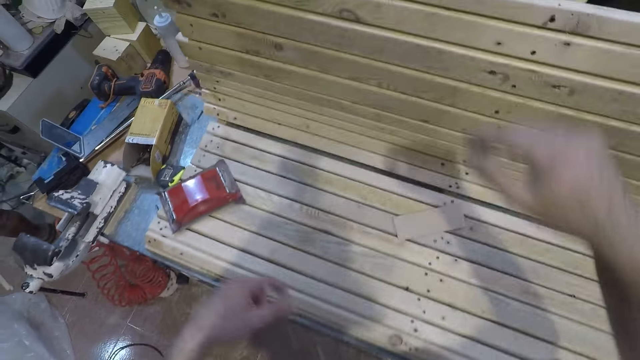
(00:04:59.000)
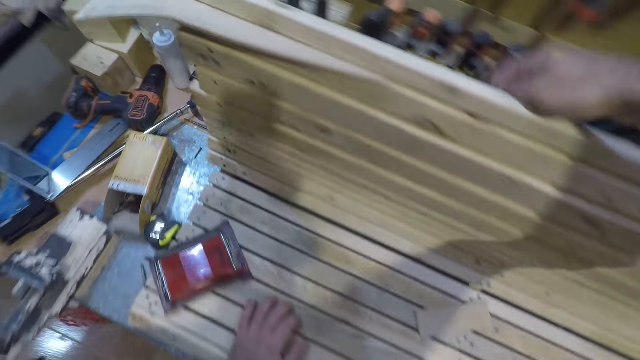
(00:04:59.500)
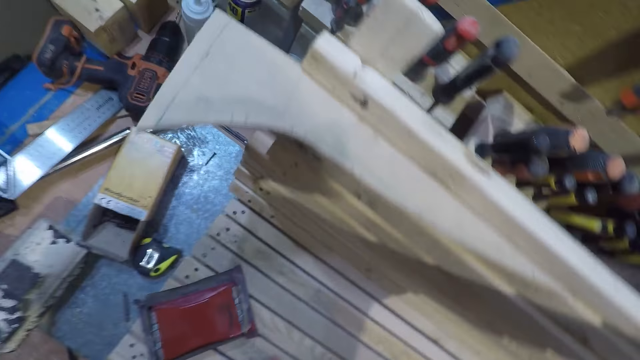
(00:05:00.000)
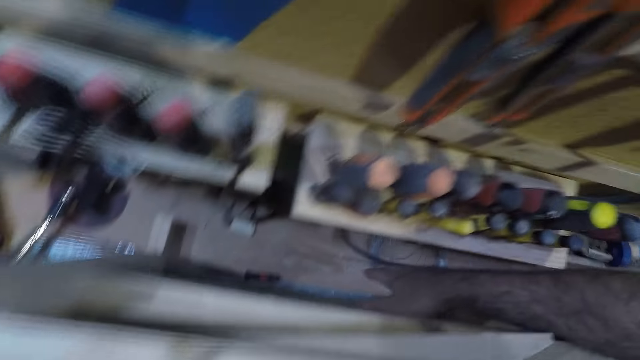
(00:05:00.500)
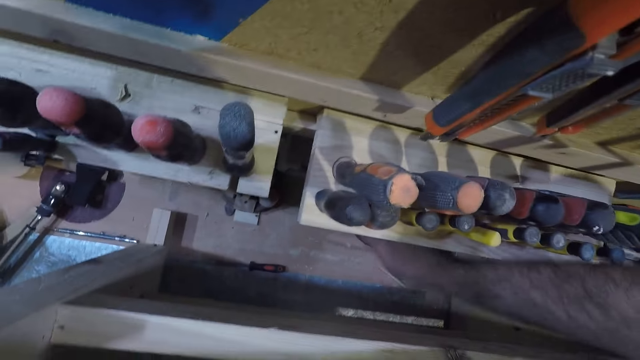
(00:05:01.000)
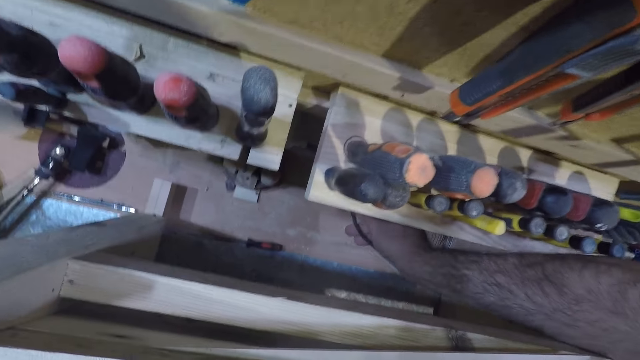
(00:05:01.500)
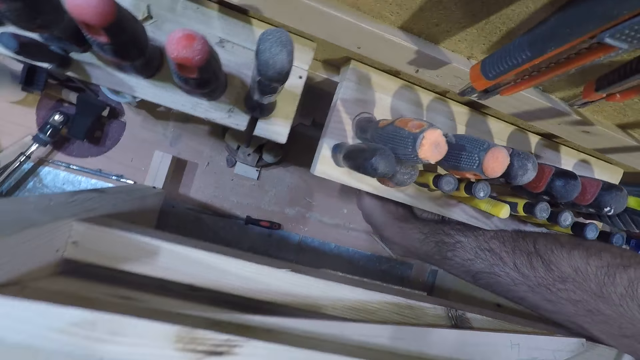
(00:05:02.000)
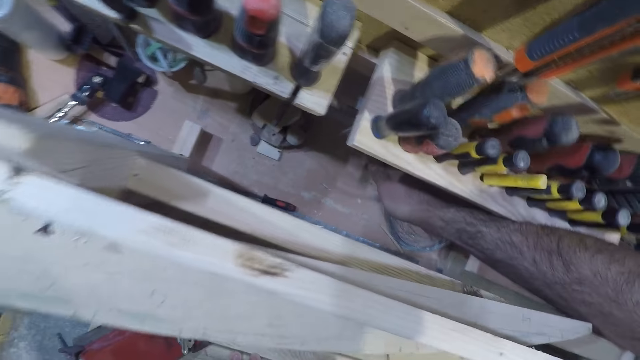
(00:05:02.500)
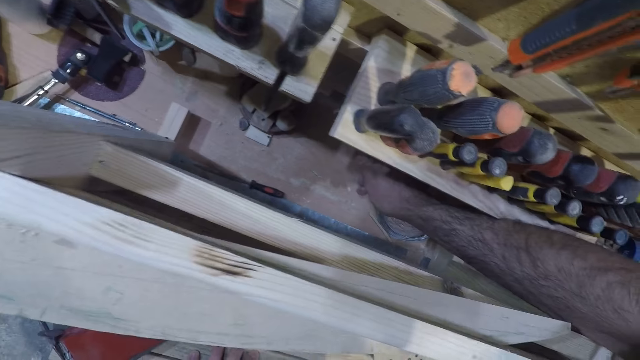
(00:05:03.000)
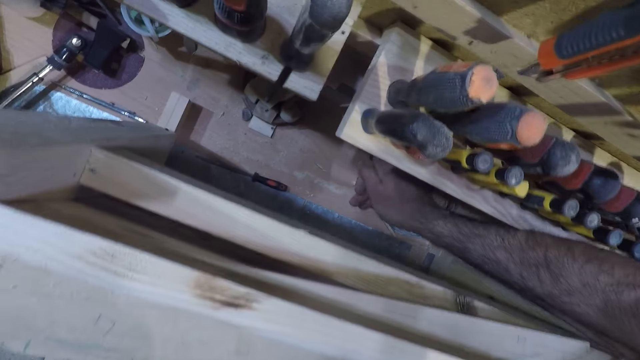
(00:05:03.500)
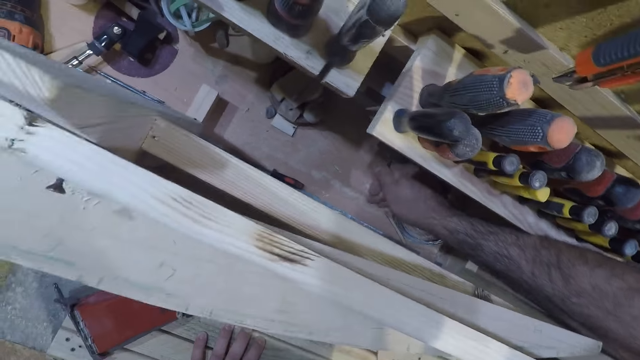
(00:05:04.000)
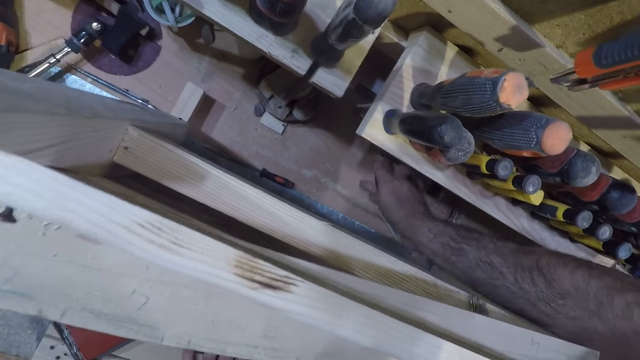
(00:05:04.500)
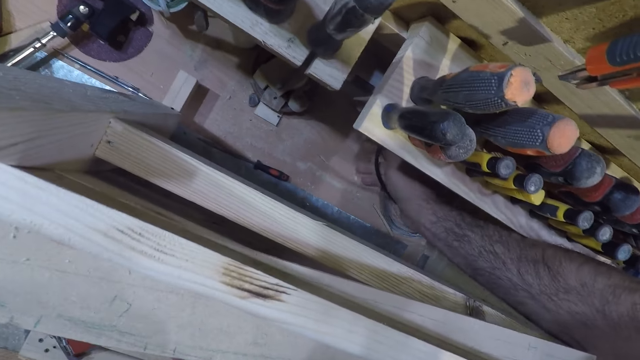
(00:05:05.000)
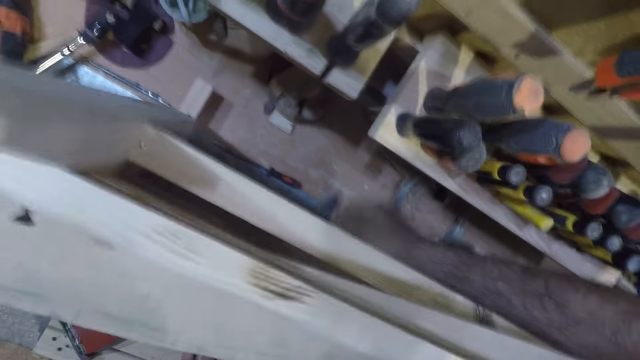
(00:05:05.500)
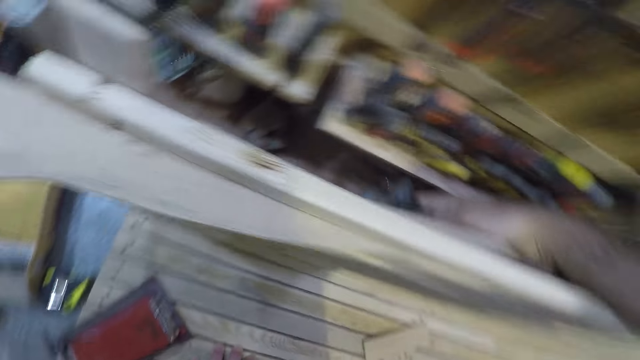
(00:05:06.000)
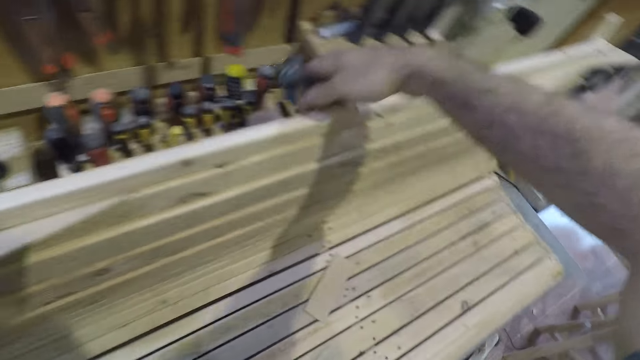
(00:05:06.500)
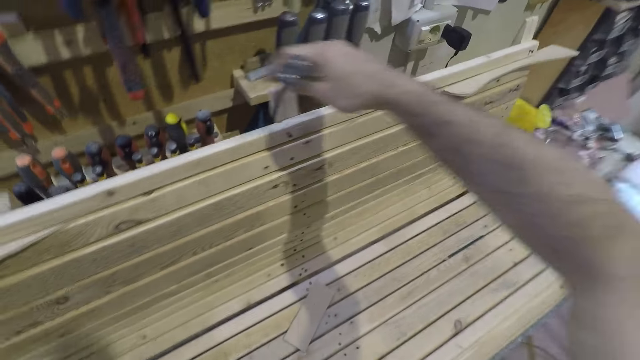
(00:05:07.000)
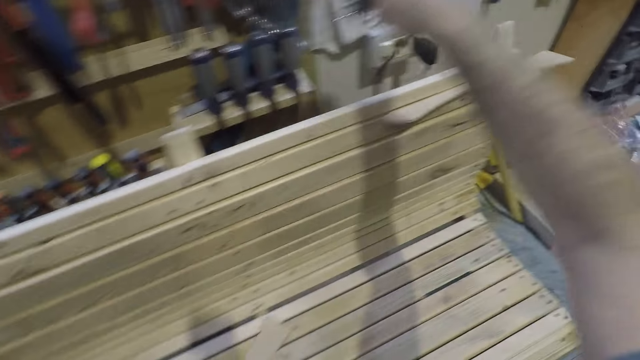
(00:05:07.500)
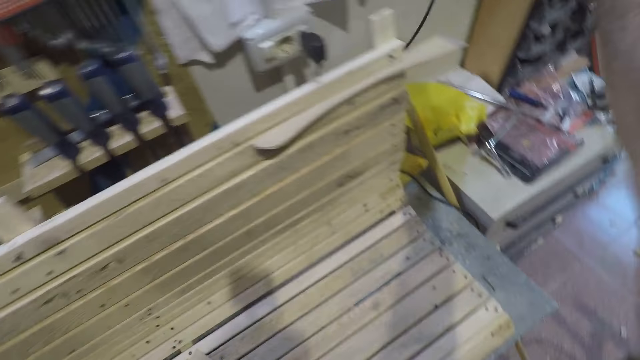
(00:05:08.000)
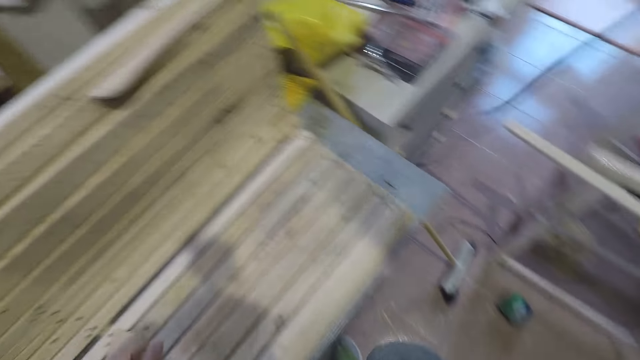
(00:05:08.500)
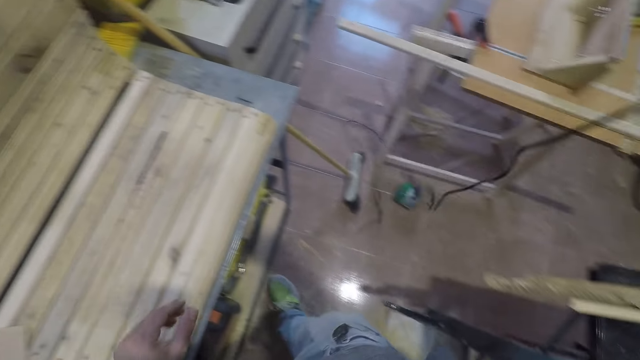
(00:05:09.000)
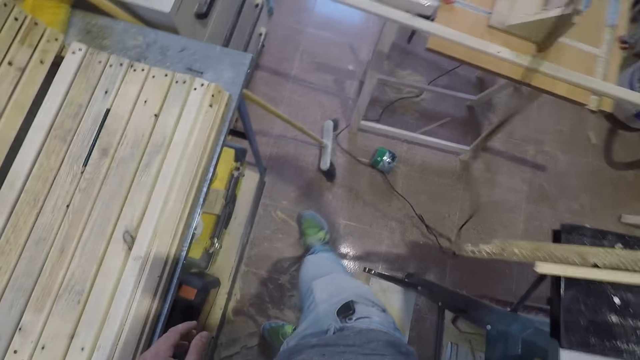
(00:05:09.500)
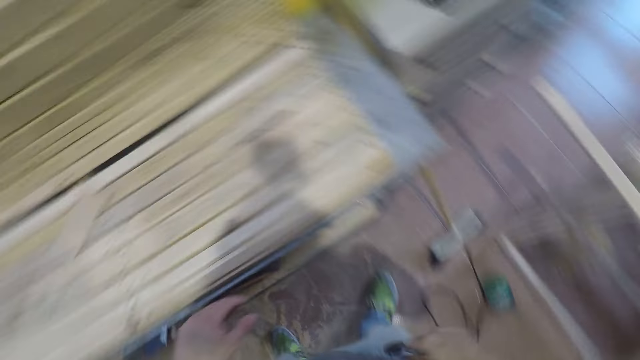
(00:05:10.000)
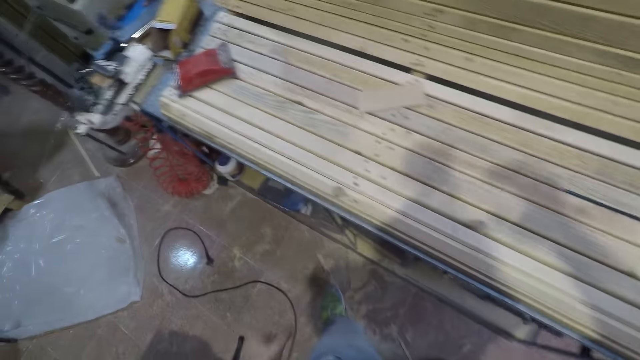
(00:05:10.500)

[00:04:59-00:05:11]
The camera wearer unplugs another electric cable or plug from the socket. They move the plug behind the bench. They lift up the electric cable and throw the cable on the floor.
